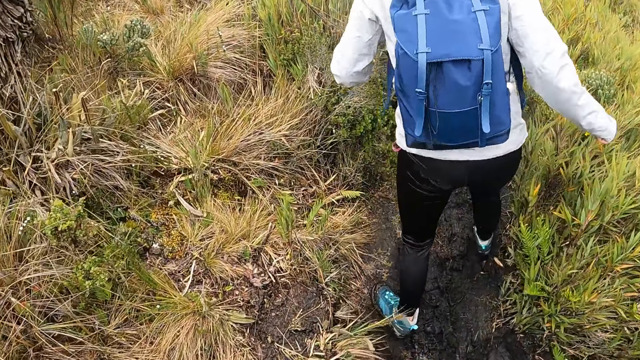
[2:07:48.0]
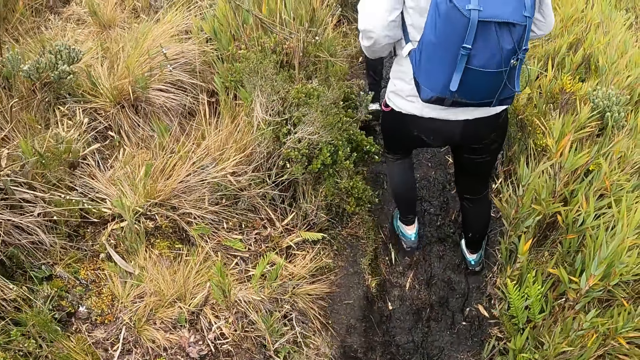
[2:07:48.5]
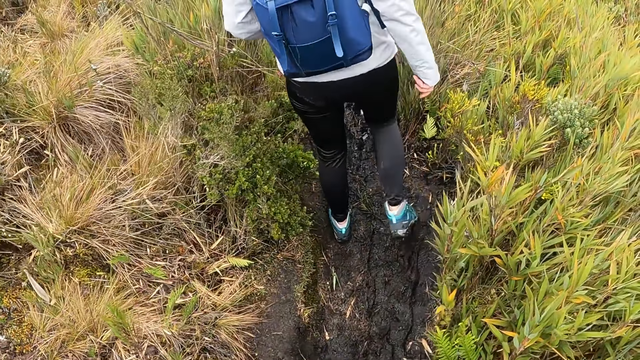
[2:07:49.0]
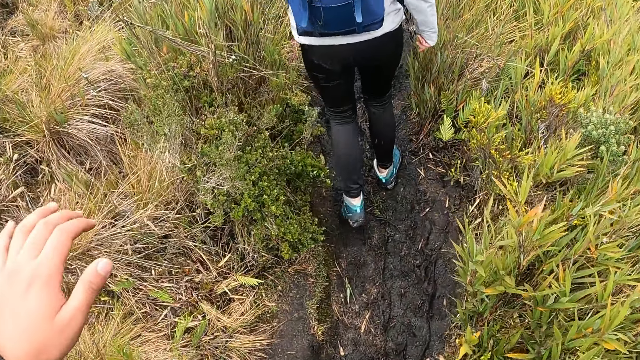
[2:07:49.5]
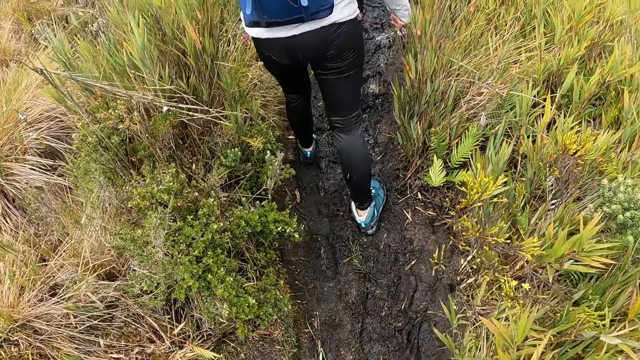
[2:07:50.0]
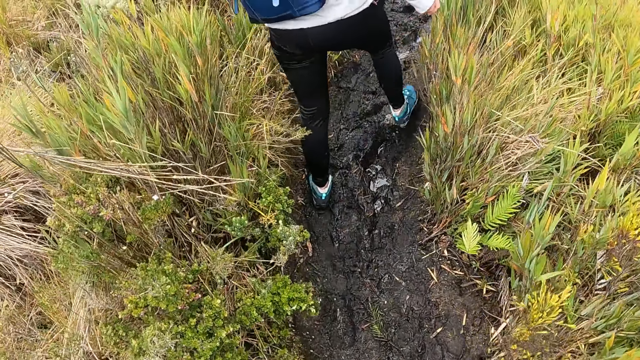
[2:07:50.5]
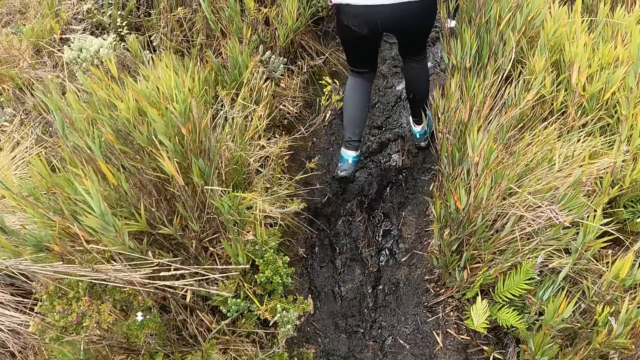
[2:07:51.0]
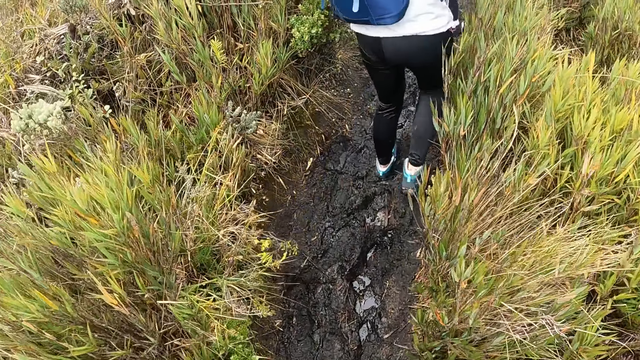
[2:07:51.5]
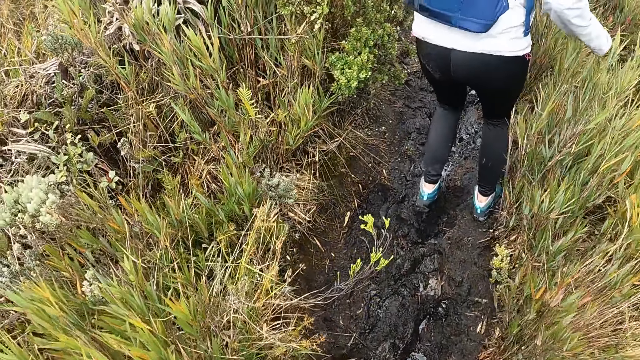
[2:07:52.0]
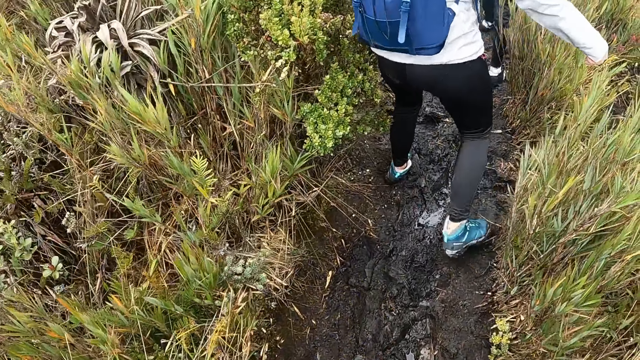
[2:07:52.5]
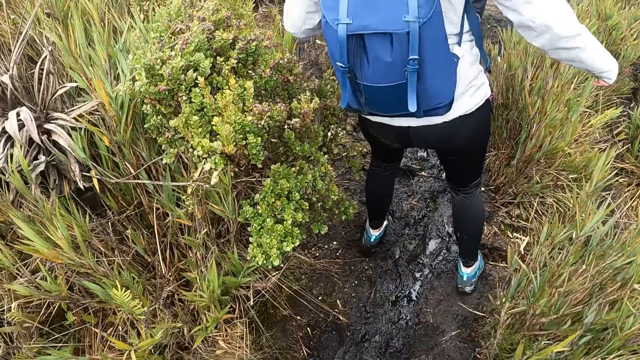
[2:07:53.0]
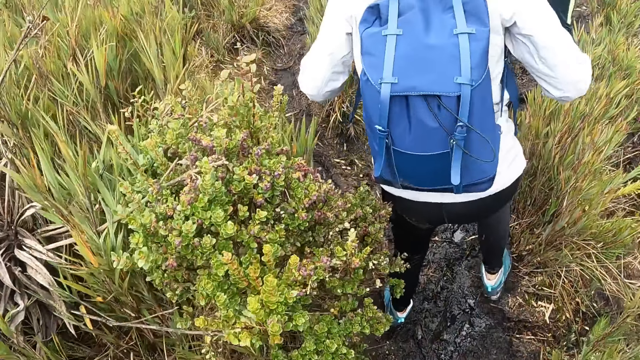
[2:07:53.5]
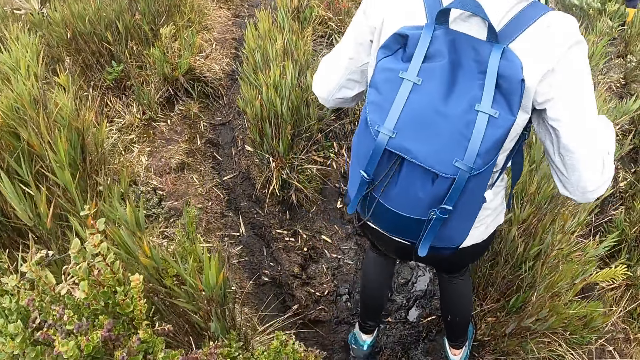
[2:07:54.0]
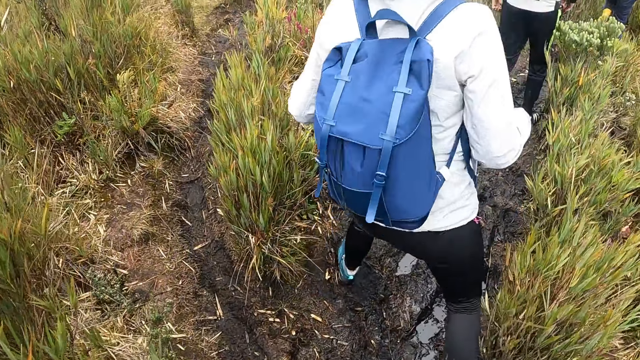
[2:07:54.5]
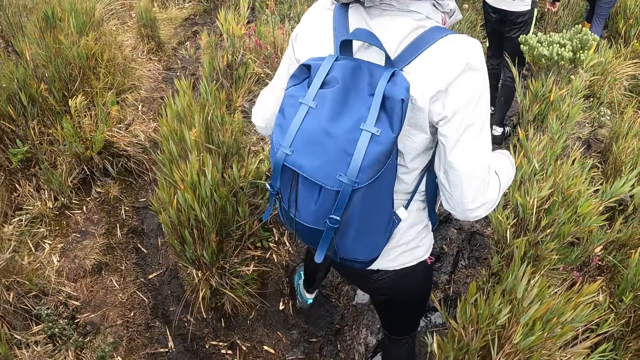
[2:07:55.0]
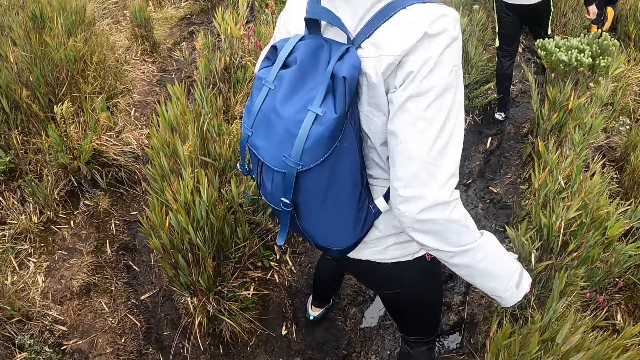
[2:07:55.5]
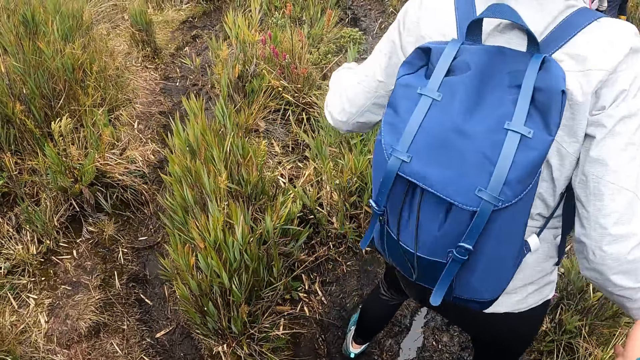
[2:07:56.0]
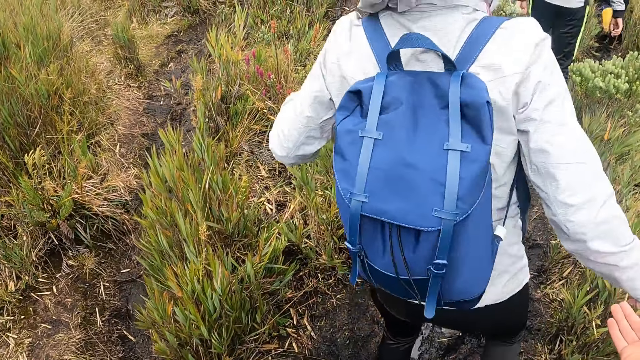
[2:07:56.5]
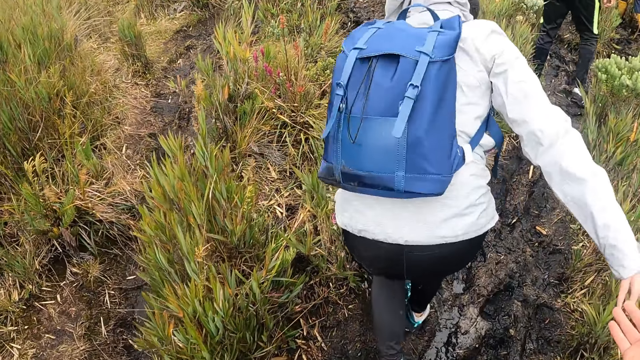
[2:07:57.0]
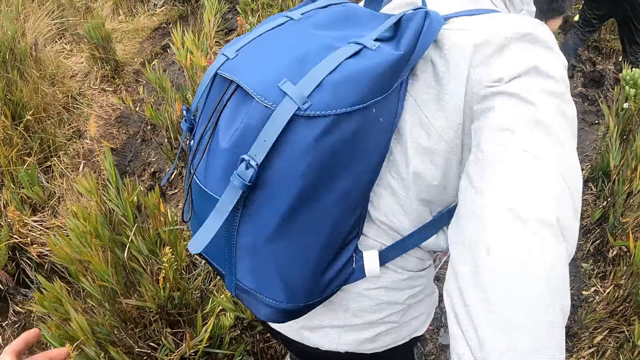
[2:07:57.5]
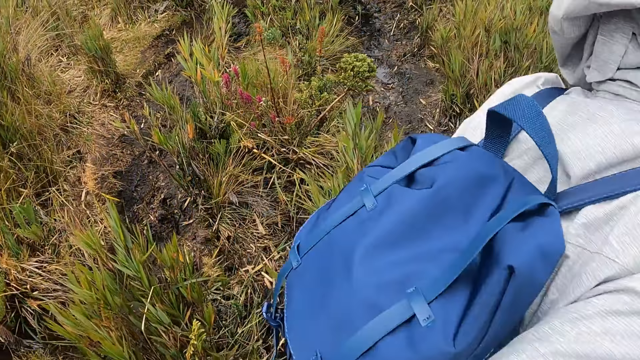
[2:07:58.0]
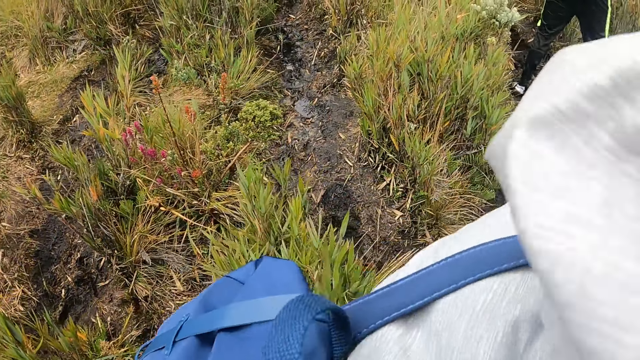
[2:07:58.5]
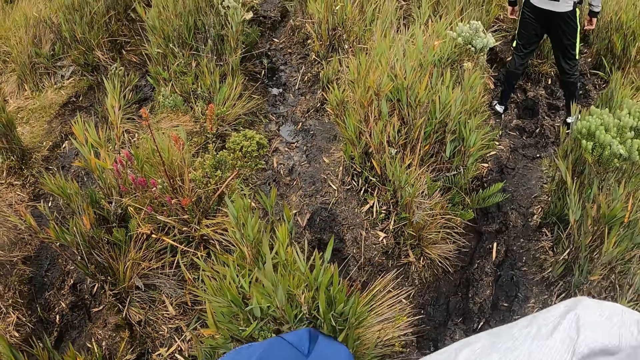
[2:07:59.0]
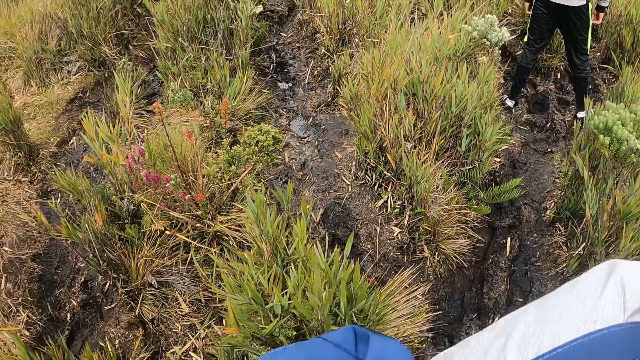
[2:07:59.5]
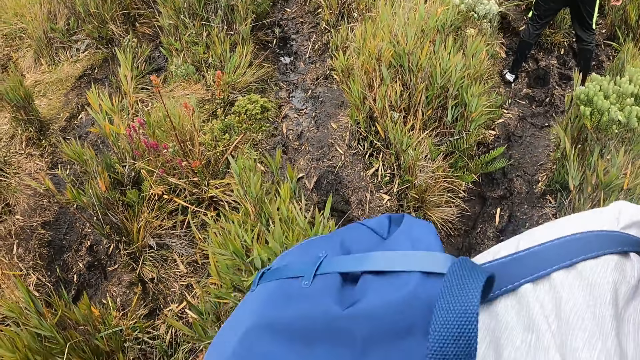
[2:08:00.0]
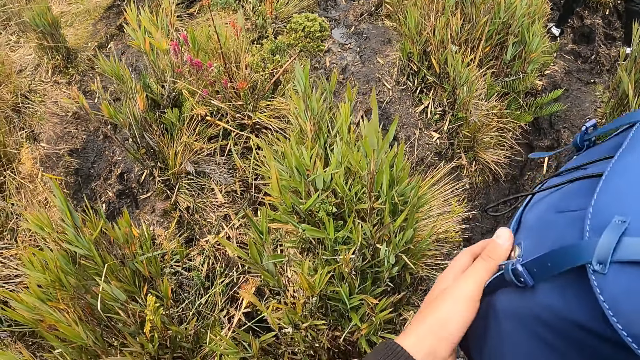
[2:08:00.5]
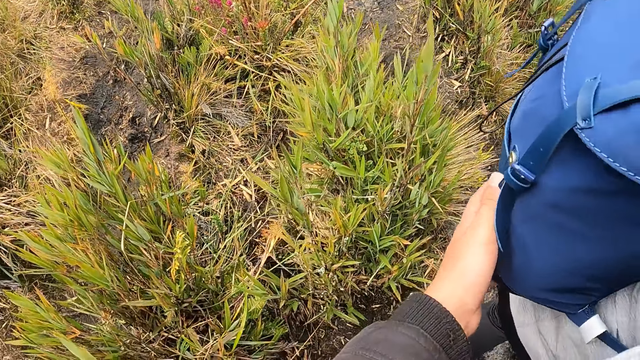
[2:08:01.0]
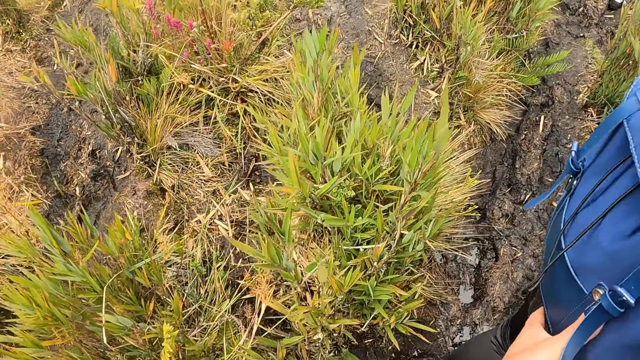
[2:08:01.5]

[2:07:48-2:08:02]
The camera wearer stabilizes herself with her left hand. She assists a woman with her right hand. The woman stumbles on the hill trail. The camera wearer stabilizes the woman with her right hand. She stabilizes the woman with both hands. She holds the woman.

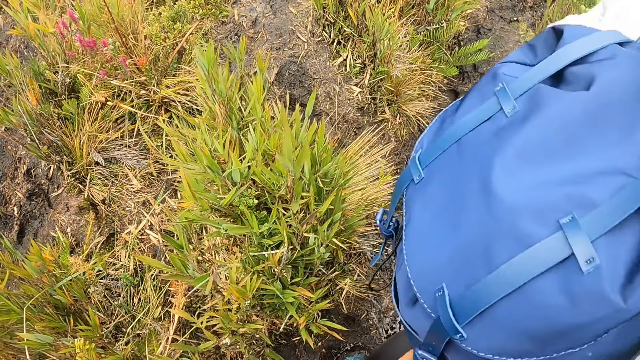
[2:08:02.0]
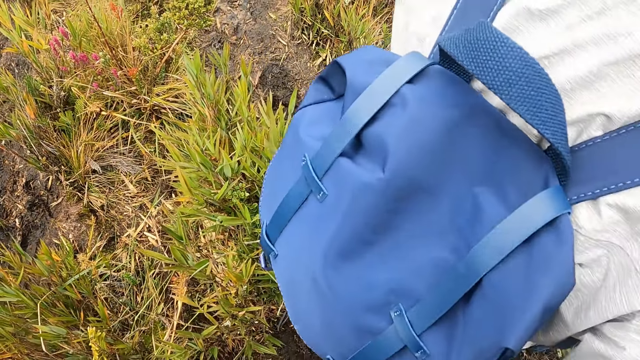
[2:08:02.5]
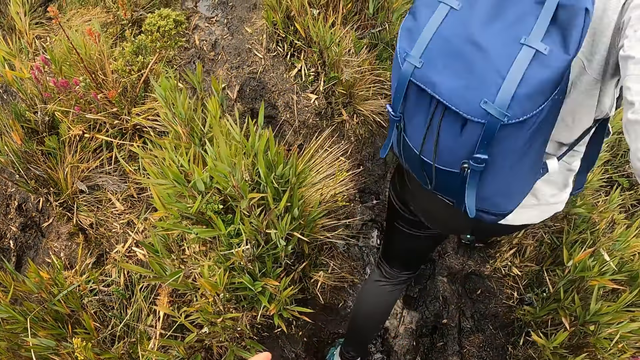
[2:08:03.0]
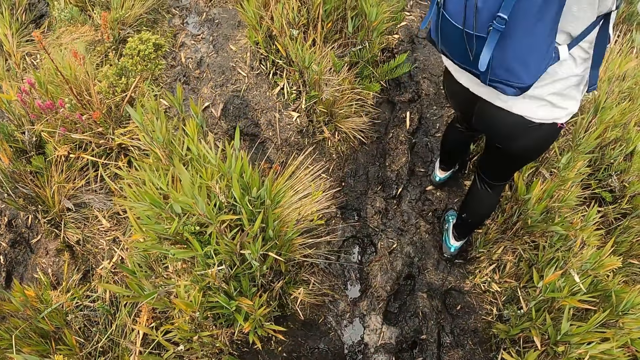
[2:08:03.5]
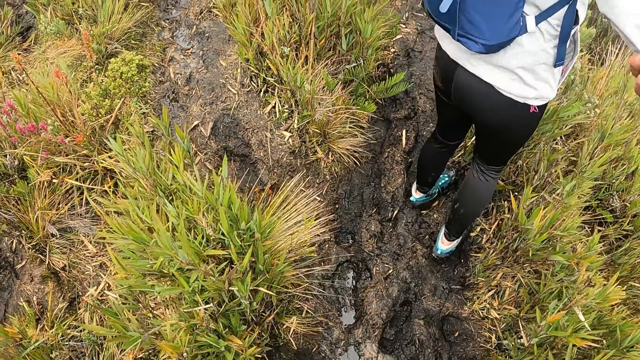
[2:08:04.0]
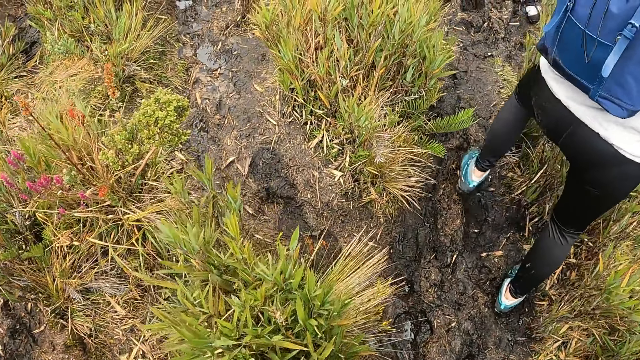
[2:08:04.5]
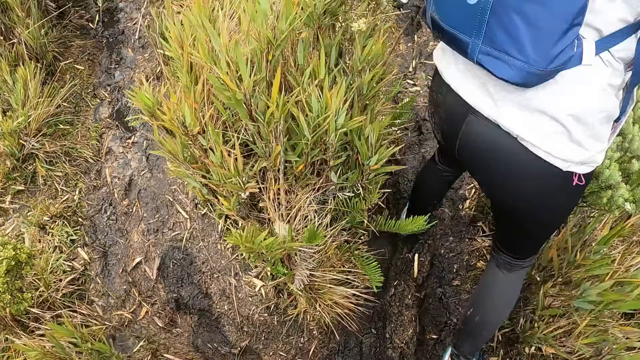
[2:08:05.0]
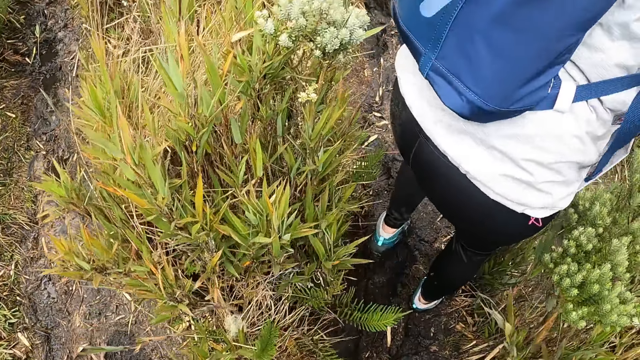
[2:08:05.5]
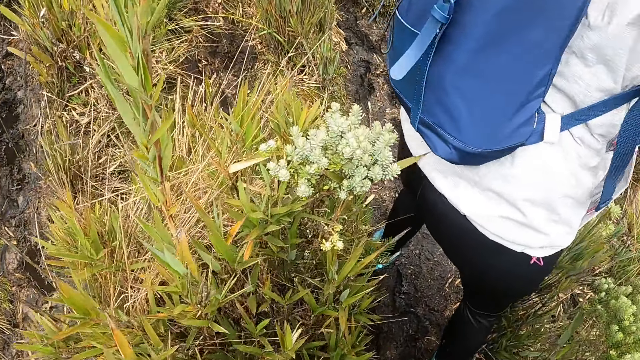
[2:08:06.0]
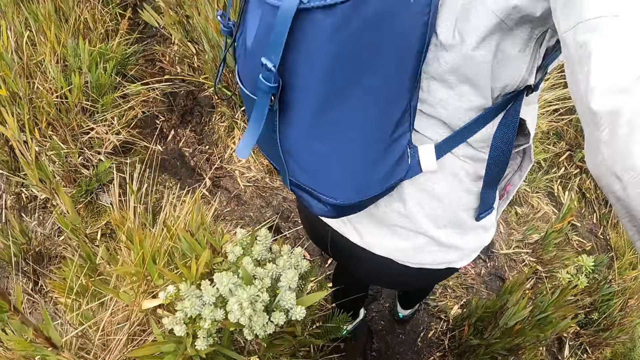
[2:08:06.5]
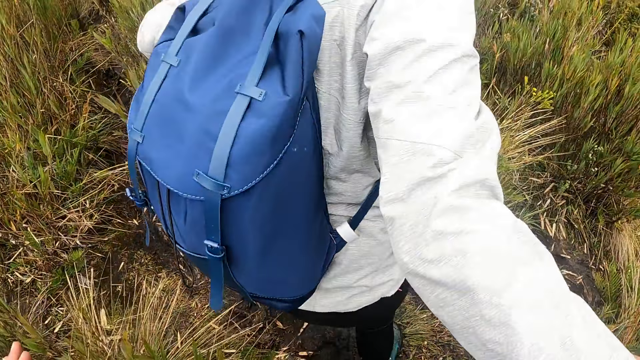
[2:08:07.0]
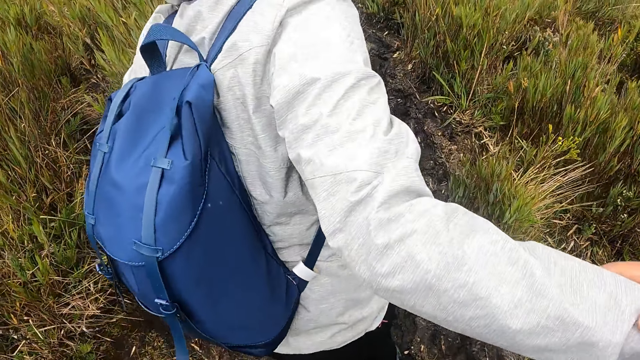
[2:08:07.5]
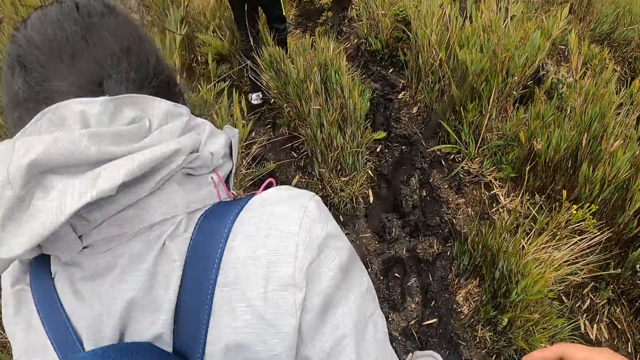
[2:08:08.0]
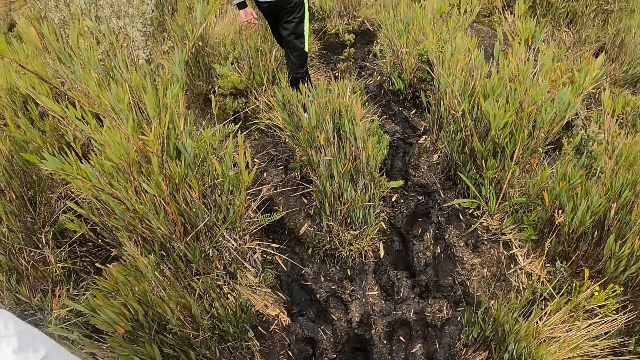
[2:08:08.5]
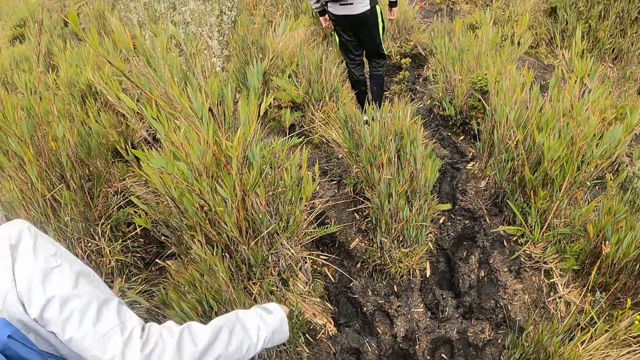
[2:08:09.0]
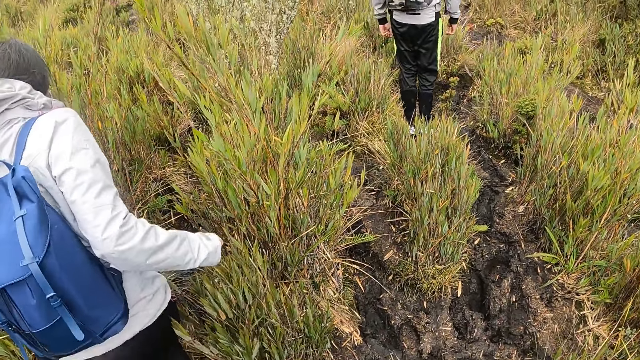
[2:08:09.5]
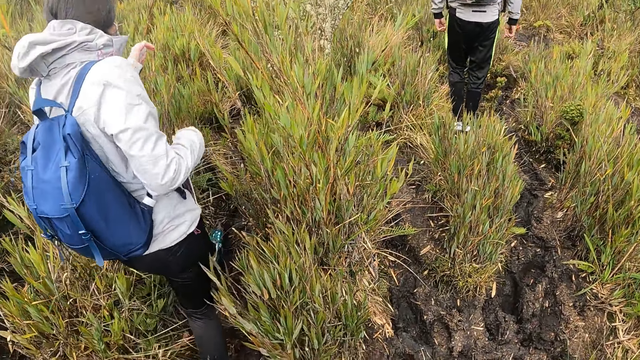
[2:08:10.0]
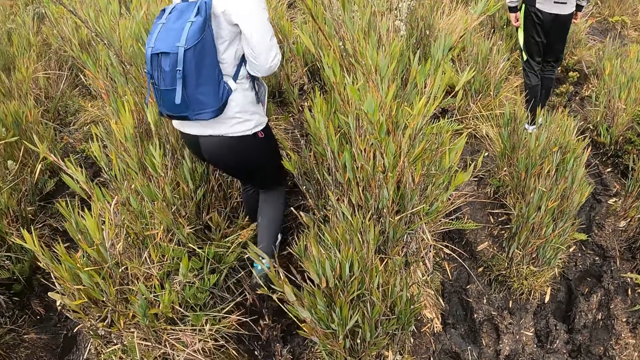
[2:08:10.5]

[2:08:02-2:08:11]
A woman climbs the mountain. The camera wearer climbs up the hill along the hill trail. The woman removes her right hand from the camera wearer's right hand. The woman climbs up the hill along the hill trail.
